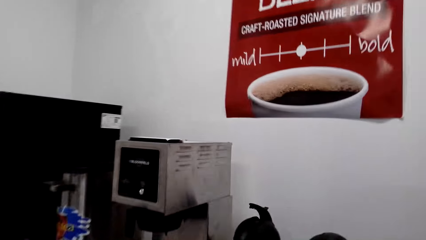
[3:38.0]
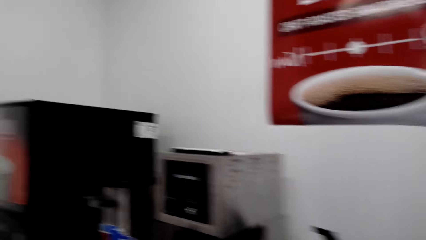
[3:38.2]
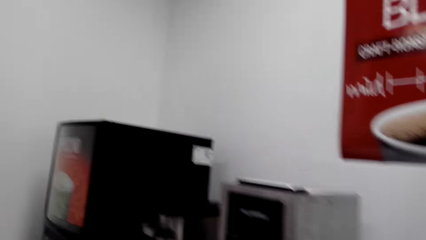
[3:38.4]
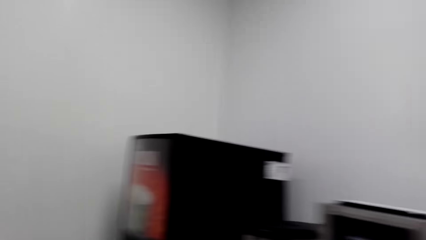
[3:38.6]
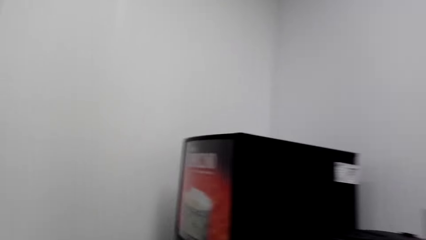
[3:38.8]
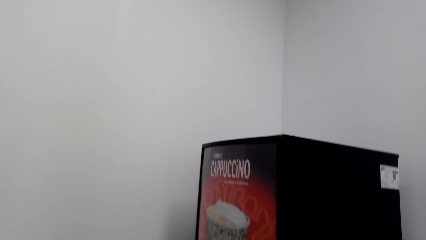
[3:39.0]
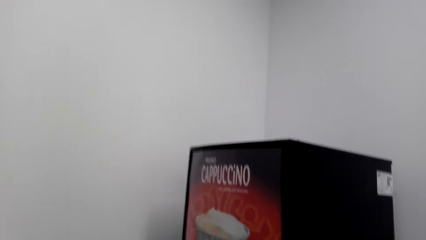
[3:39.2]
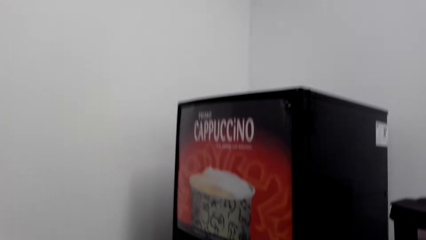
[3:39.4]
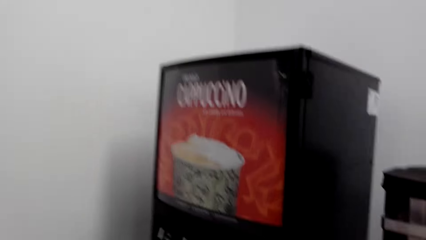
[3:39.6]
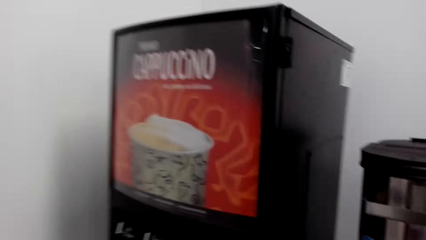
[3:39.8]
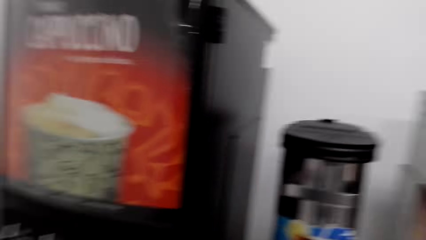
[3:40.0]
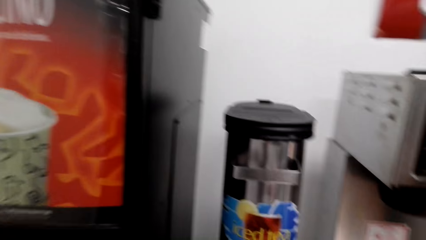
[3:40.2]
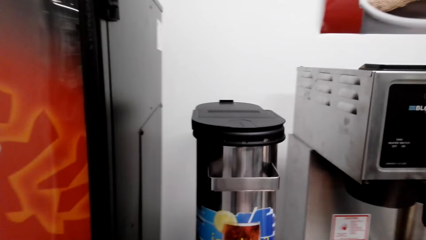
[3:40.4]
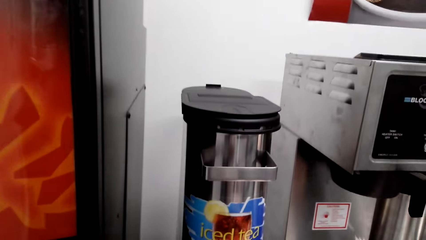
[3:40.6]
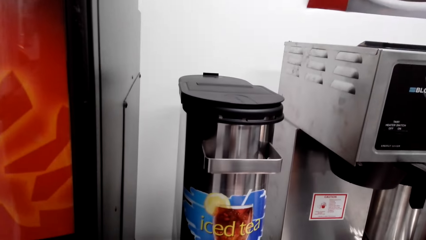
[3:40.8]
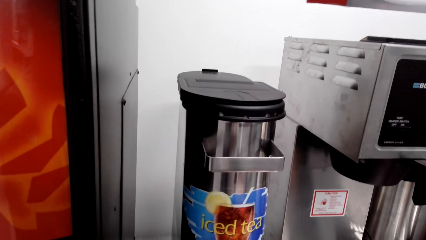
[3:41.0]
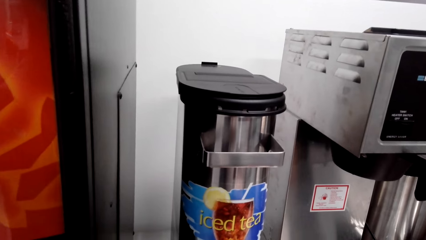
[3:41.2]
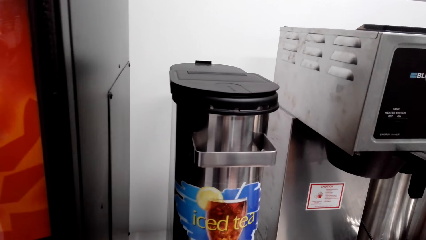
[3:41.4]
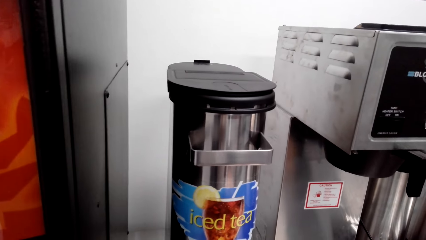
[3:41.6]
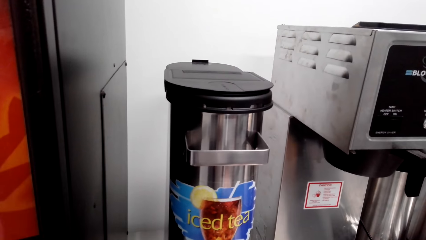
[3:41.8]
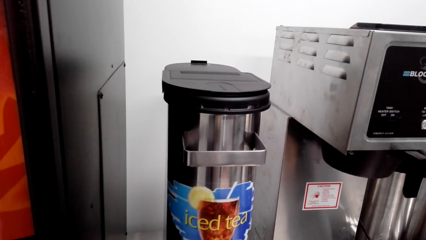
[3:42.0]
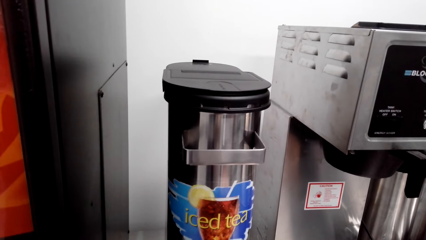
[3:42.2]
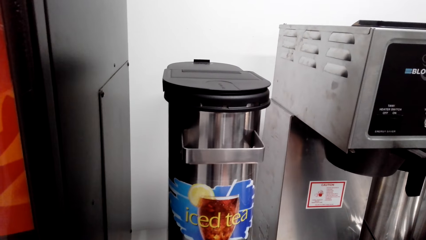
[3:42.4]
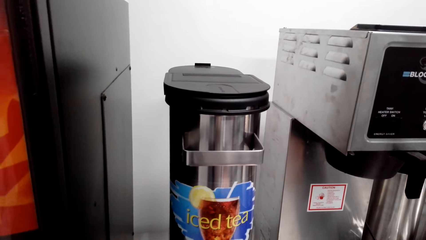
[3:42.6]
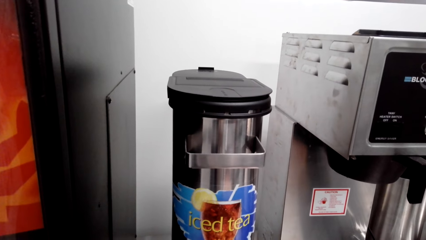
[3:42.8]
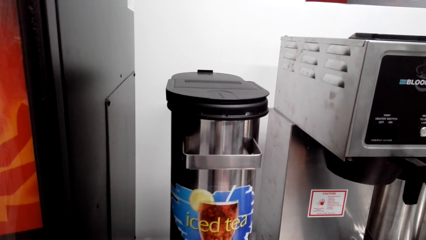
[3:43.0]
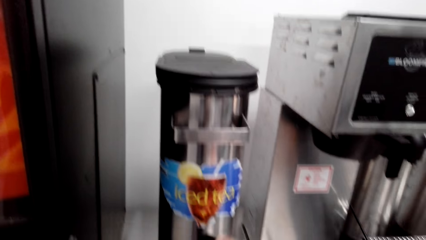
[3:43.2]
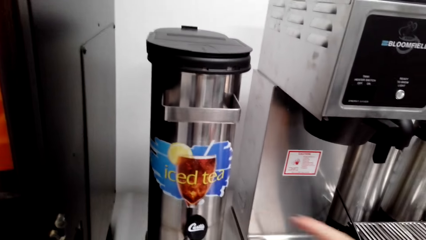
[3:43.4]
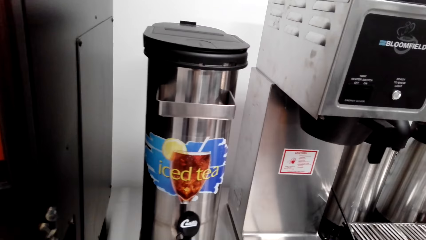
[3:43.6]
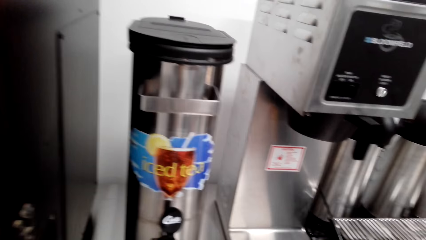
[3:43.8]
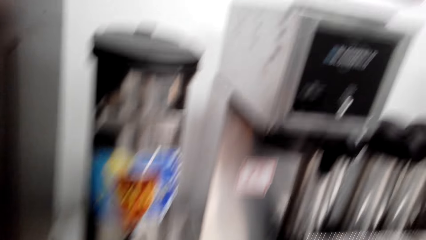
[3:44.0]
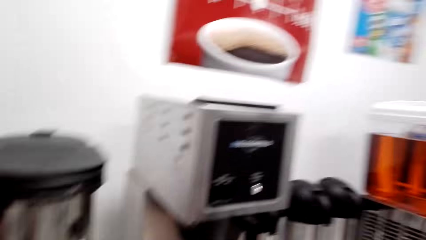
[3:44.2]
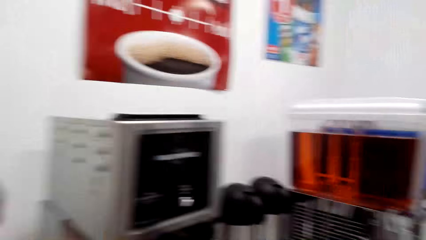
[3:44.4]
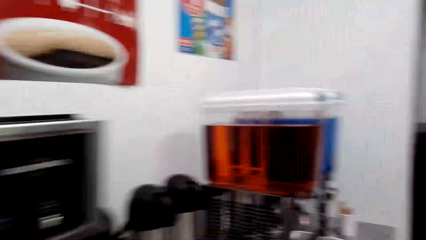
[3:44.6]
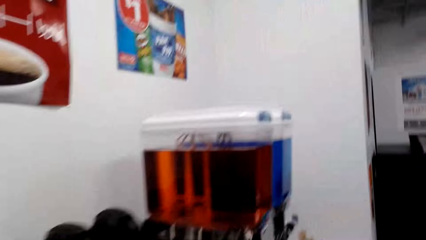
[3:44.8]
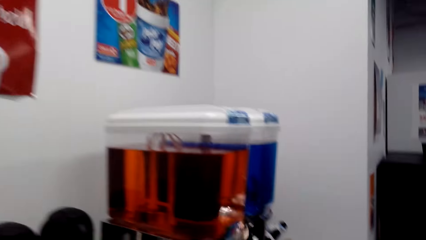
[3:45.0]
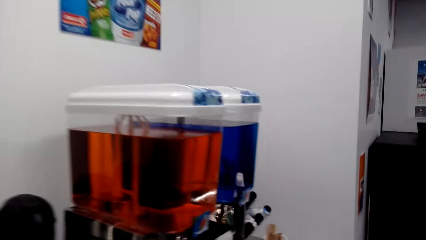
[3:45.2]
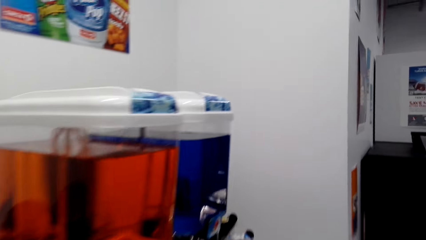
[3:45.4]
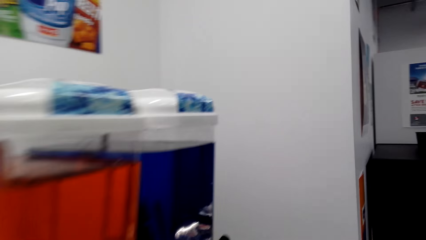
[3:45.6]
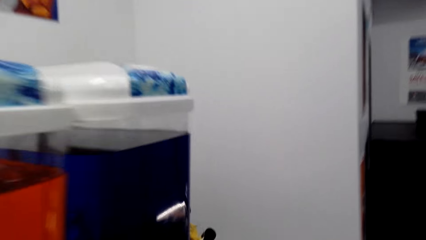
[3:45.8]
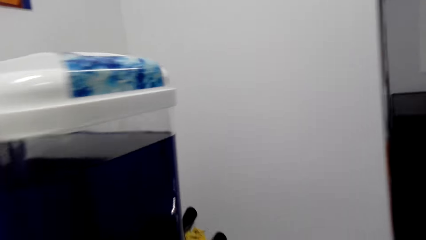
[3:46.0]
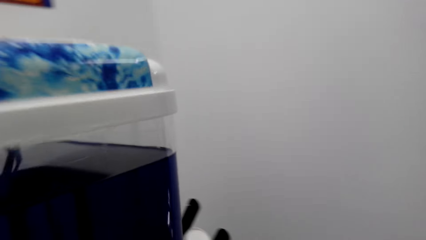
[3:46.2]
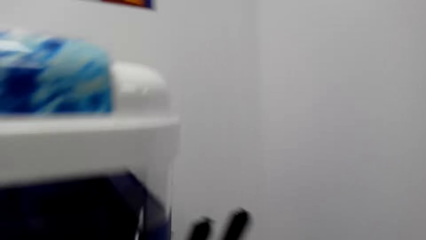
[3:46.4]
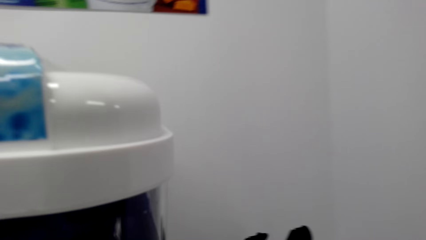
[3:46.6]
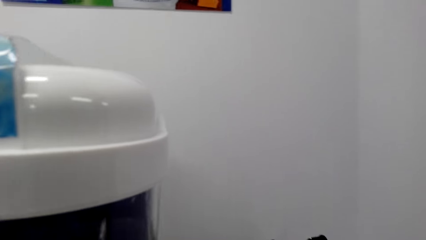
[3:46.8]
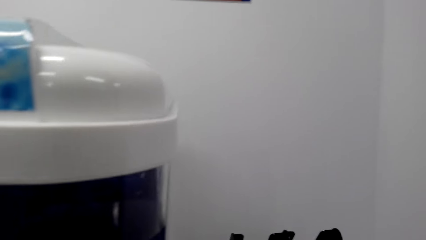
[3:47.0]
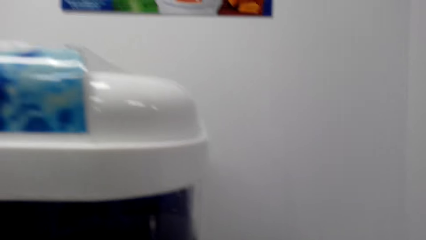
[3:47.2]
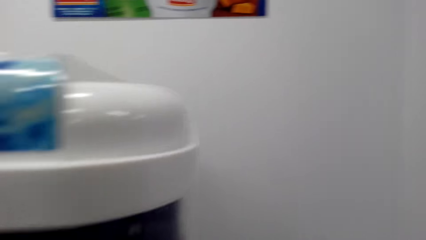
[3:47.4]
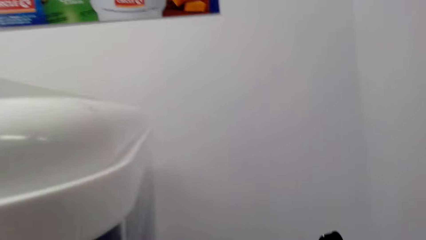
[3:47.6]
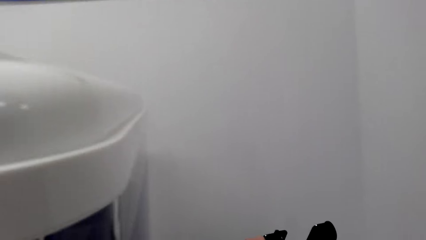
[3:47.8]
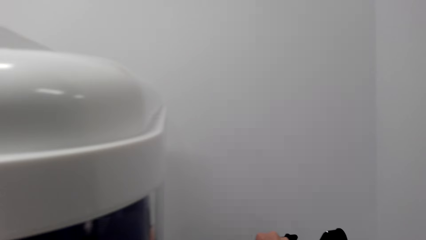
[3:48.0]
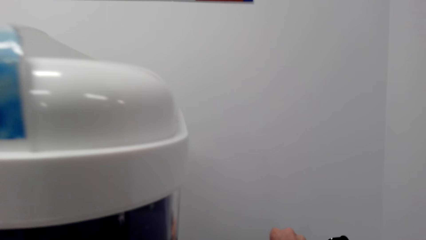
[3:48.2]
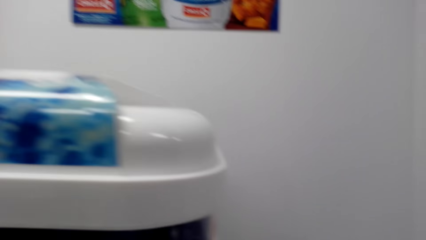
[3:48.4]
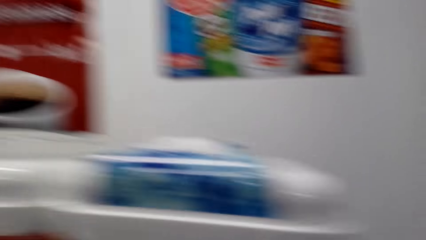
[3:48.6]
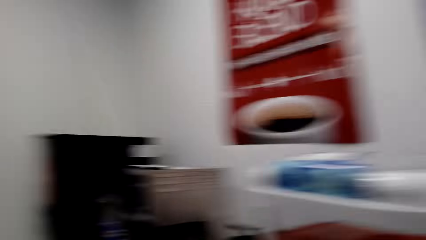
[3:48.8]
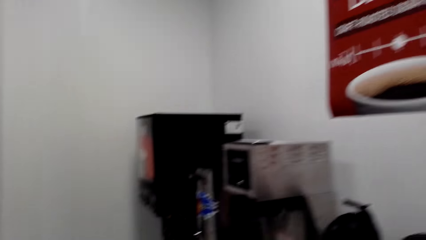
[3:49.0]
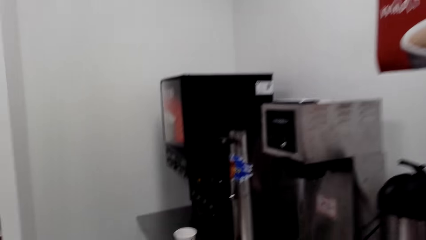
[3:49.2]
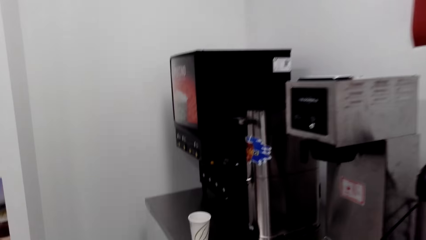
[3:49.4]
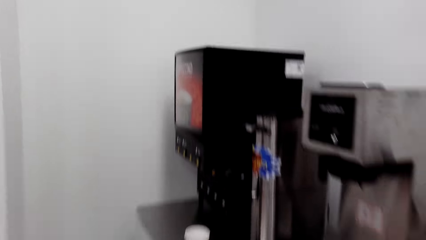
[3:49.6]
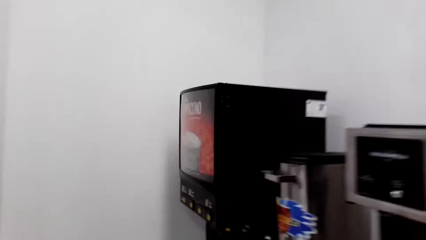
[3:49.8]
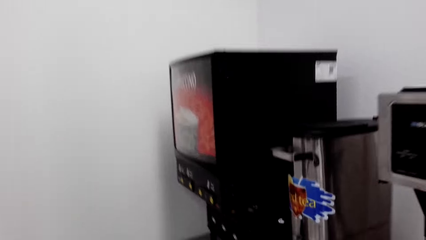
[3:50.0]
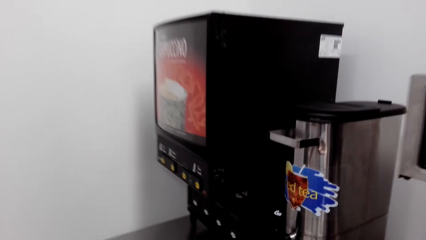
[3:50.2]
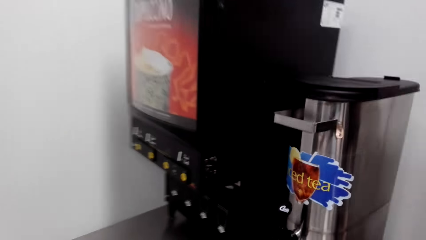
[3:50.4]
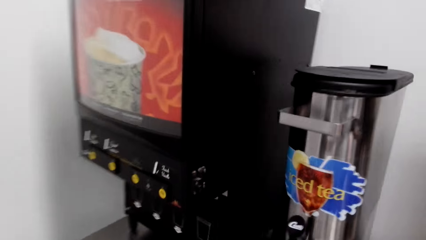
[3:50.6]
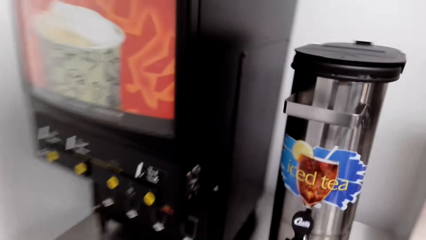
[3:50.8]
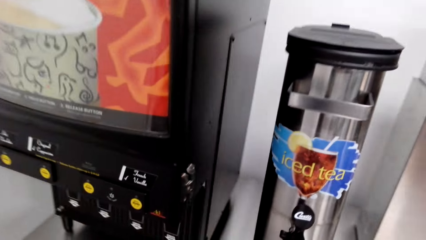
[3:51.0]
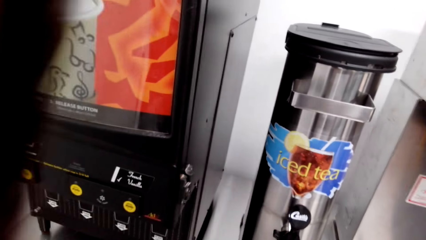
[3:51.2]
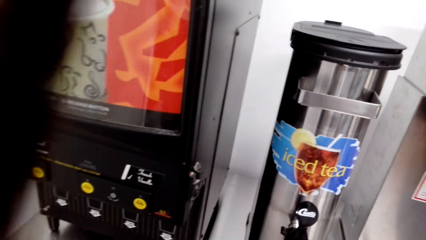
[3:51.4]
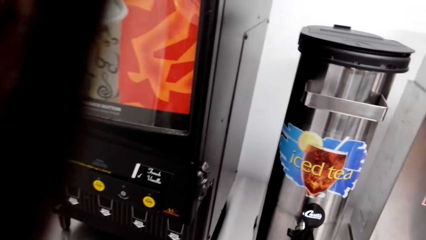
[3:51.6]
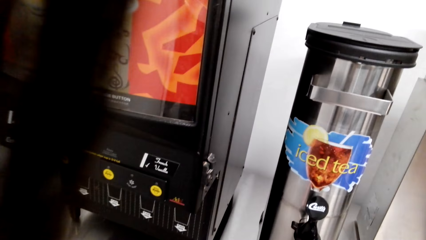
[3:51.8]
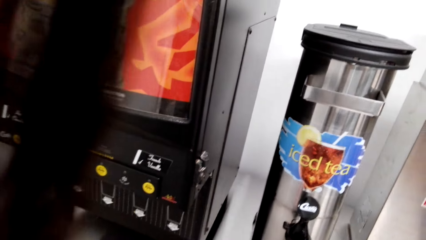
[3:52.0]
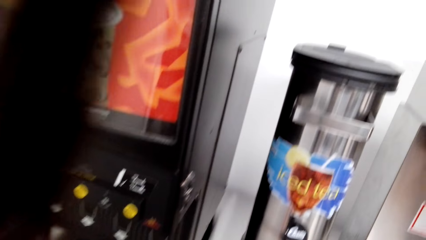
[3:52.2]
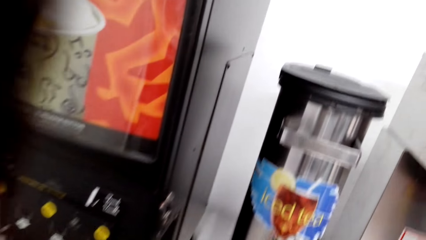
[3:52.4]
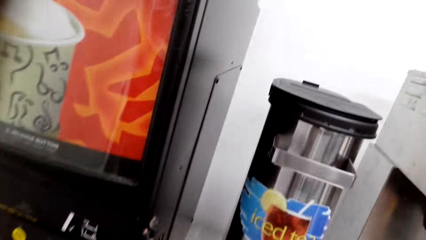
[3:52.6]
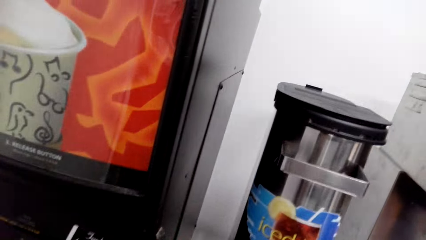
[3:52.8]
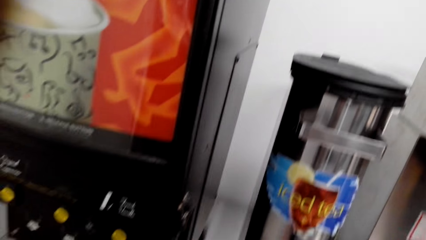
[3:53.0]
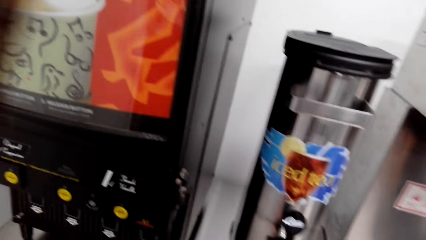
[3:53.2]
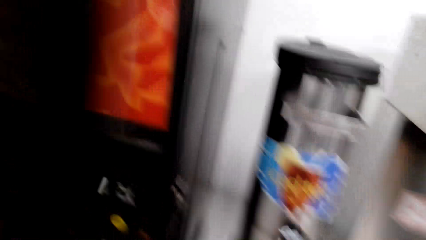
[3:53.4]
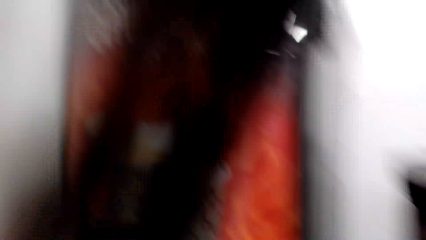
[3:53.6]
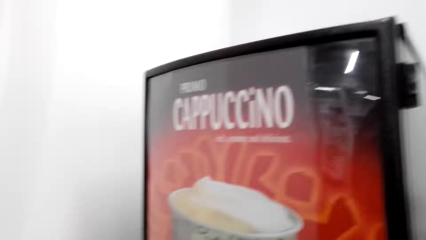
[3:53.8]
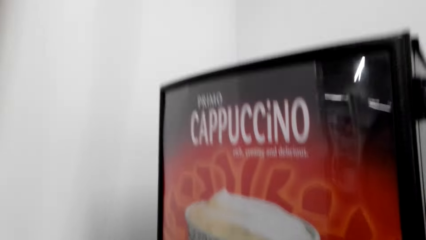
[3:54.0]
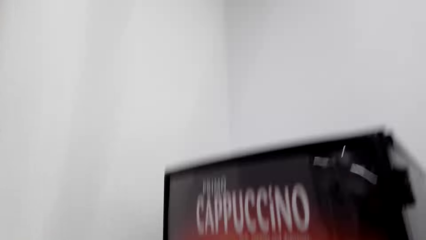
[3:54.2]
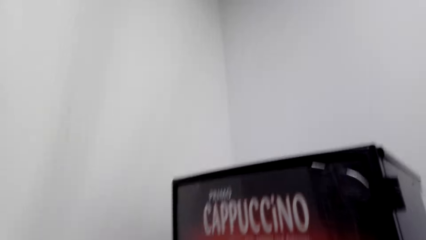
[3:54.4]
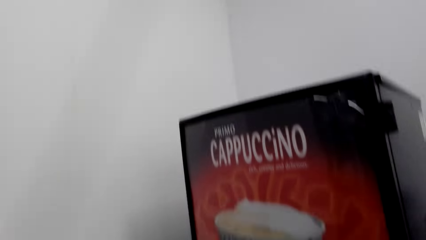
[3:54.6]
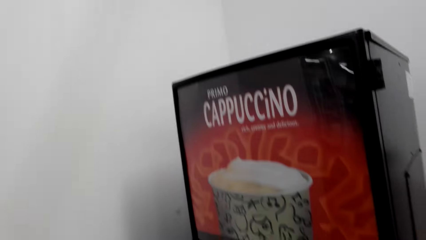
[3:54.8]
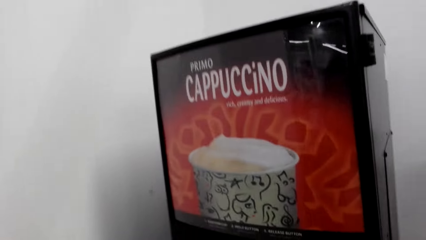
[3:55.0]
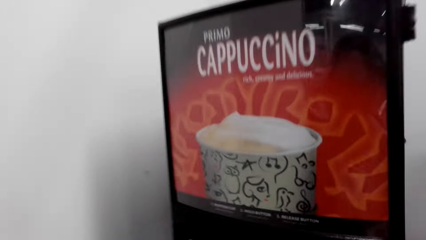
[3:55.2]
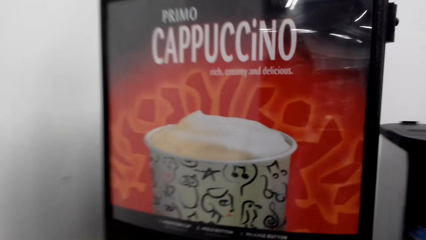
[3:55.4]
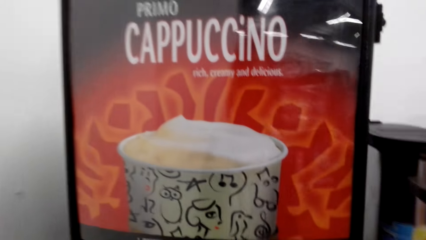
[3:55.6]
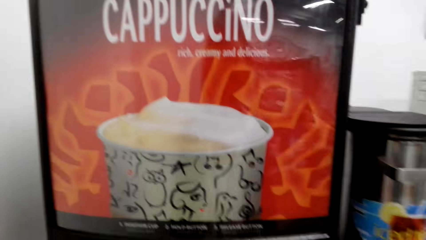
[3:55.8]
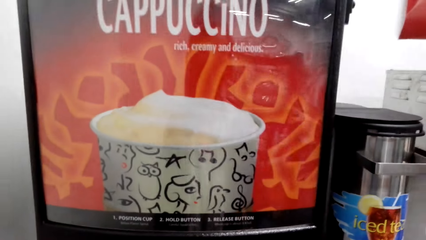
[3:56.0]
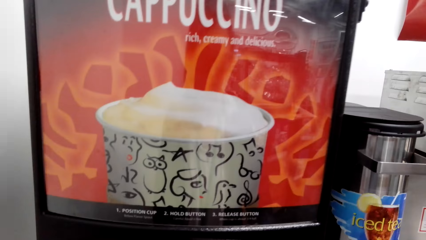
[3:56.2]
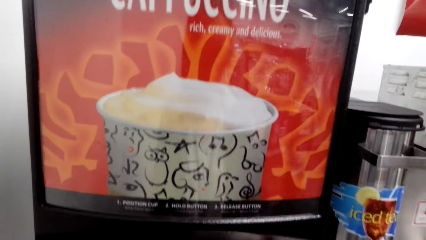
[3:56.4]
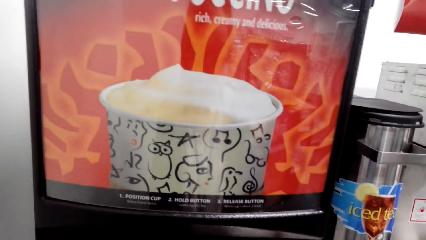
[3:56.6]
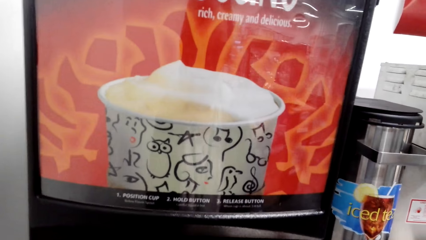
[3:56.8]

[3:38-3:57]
The camera wearer pours iced tea in the mug. They pick up a lid. They close the mug.
